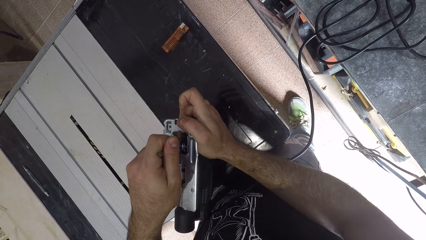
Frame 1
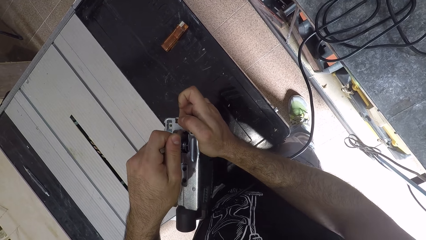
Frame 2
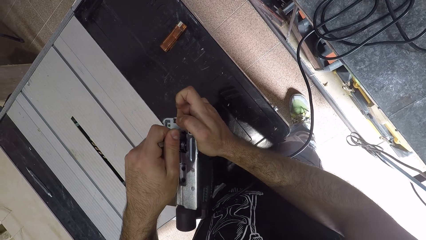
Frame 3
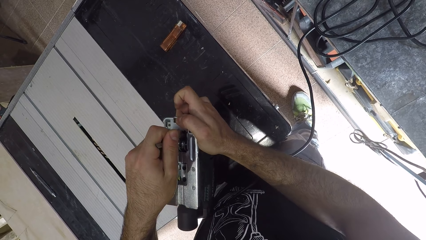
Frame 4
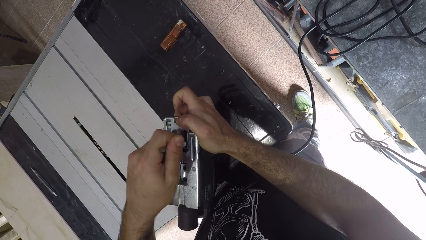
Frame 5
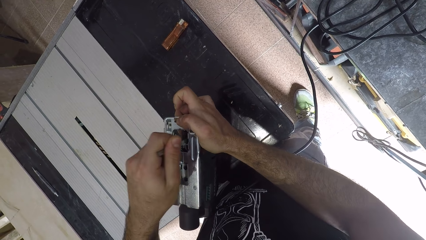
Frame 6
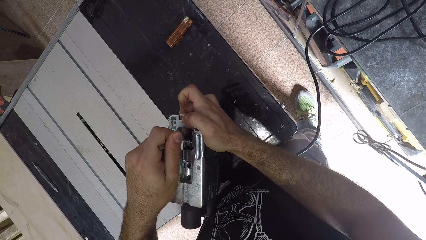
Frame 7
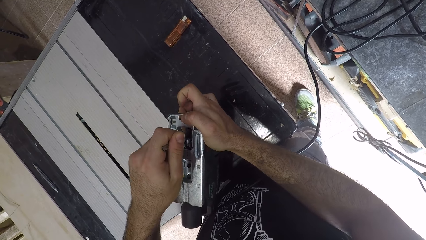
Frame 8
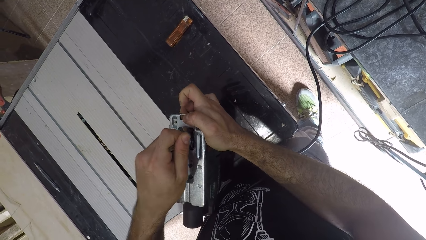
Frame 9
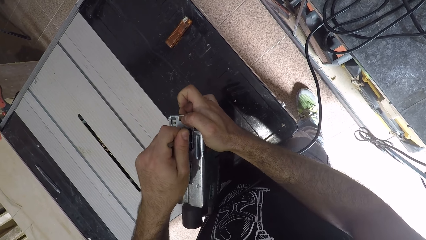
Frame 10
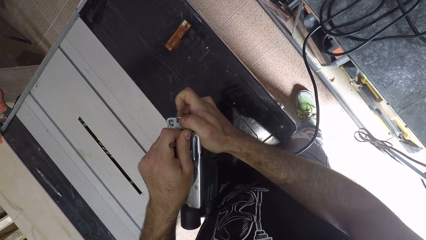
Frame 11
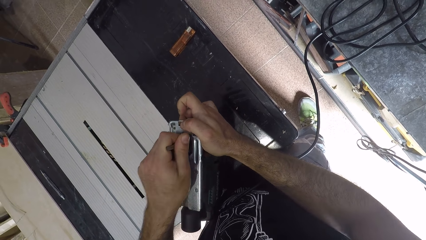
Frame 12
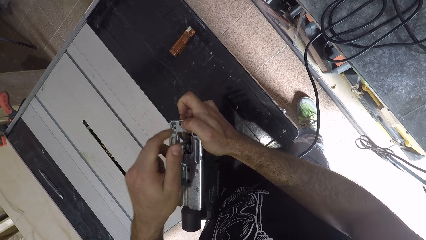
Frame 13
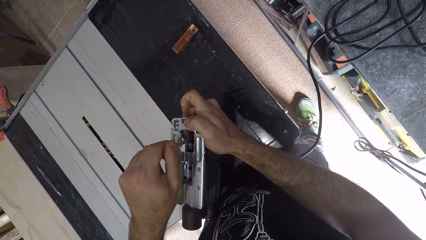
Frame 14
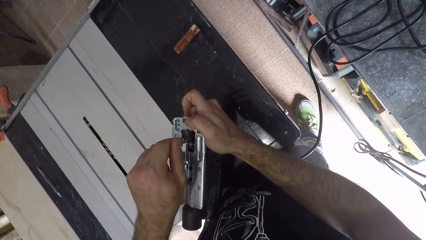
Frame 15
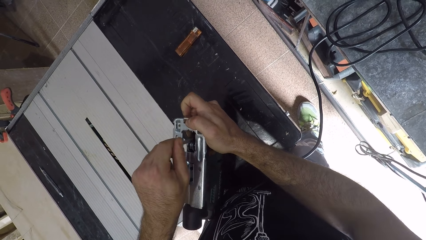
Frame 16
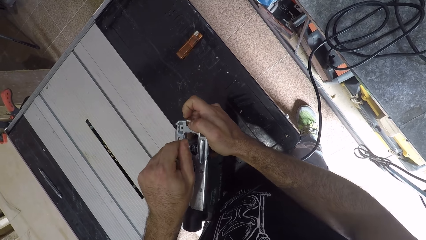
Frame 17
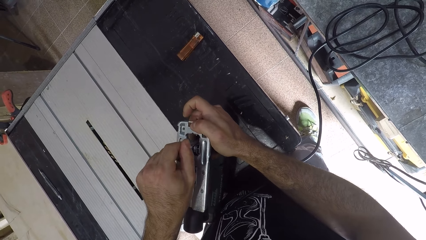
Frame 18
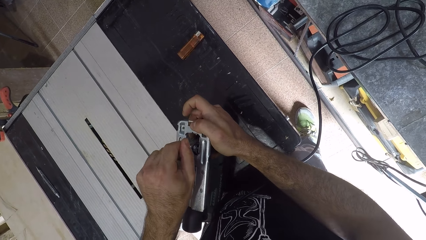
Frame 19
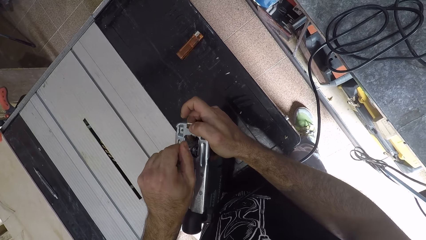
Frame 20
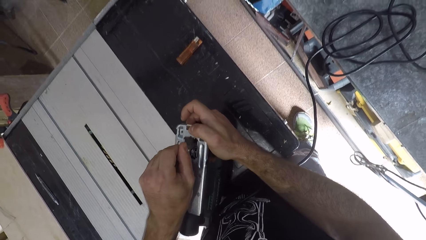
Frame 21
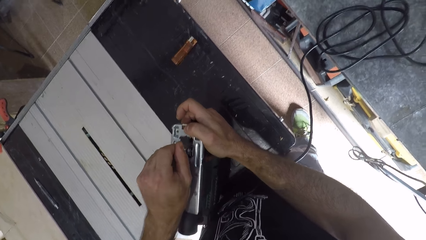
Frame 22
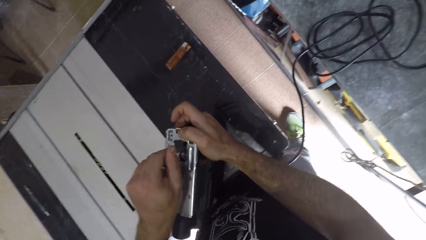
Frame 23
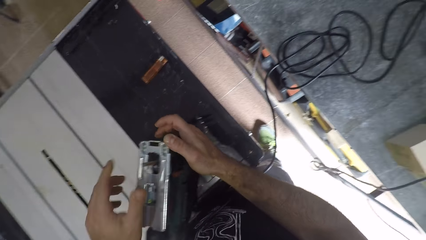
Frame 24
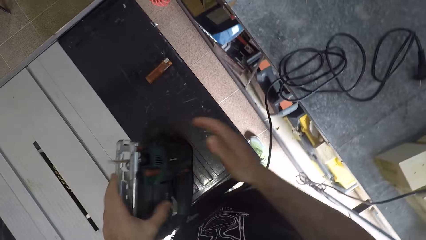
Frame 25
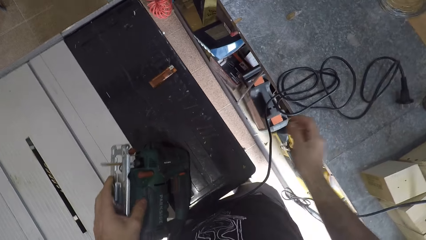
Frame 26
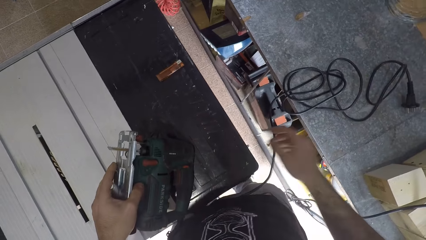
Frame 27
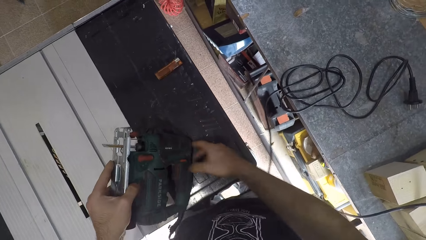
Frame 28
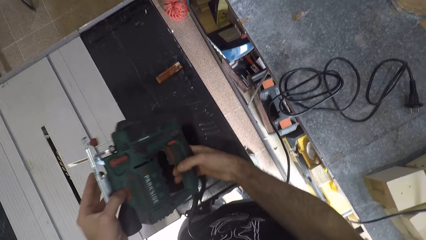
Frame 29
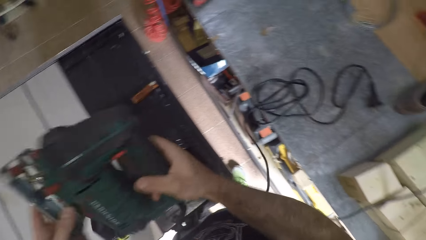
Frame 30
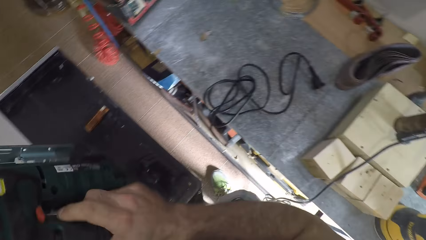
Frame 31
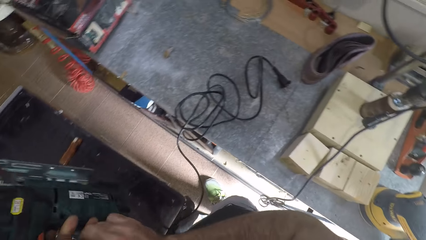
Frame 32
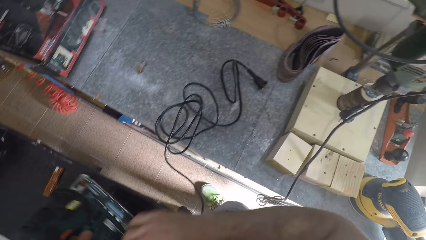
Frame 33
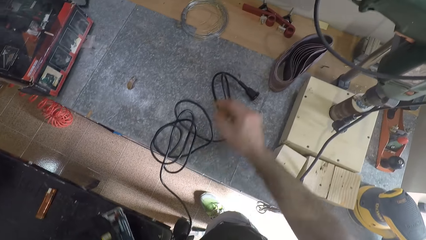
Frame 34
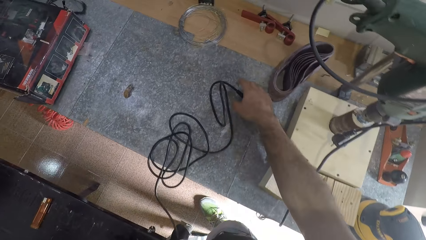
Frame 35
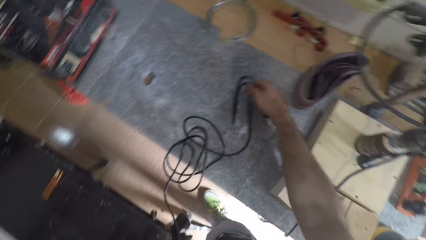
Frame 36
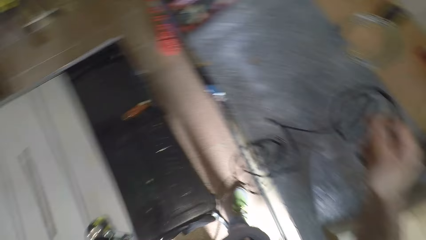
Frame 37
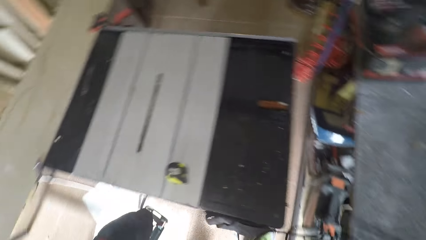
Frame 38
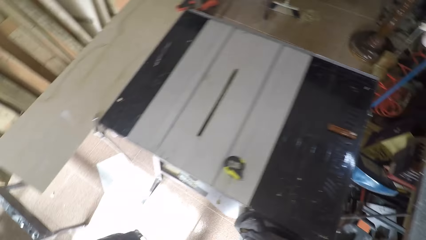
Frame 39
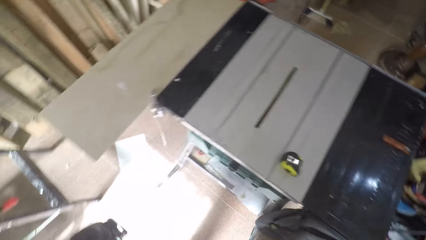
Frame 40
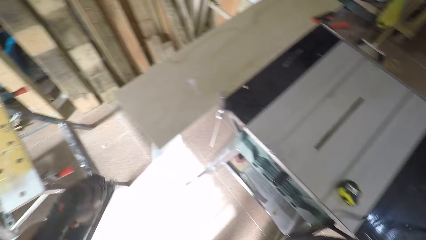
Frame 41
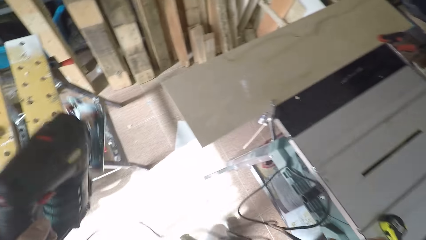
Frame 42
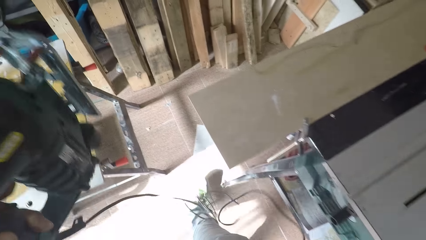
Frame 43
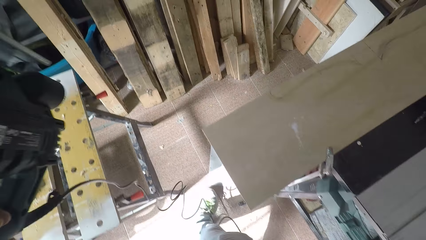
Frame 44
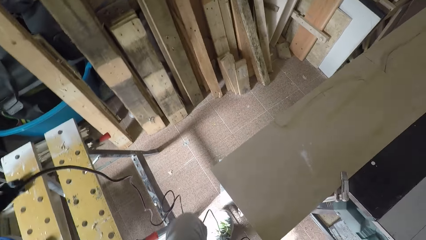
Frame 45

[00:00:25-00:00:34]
The camera wearer passes the machine to his left hand. He takes the speed jigsaw. He holds the machine with his hands. He holds the machine in his left hand. He picks up the wire with his right hand. He walks around the workshop.

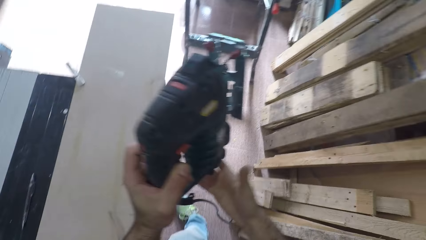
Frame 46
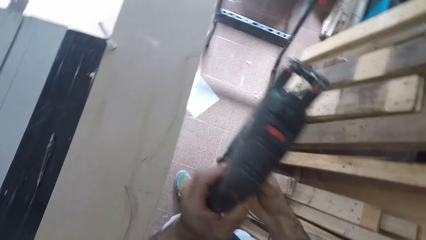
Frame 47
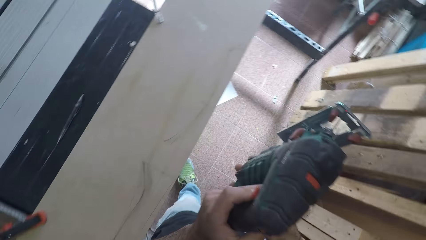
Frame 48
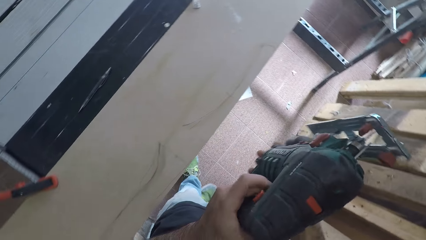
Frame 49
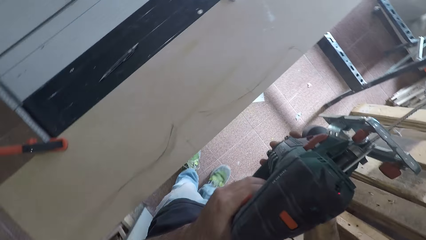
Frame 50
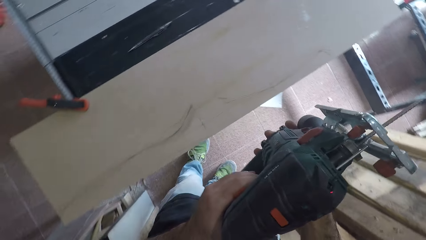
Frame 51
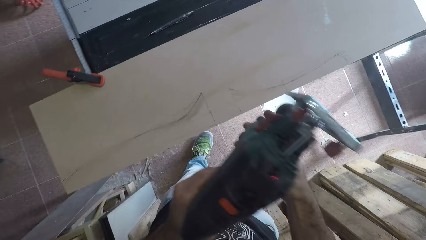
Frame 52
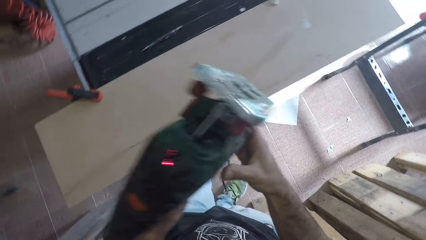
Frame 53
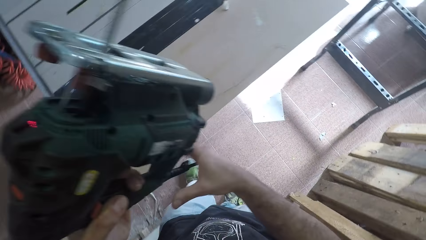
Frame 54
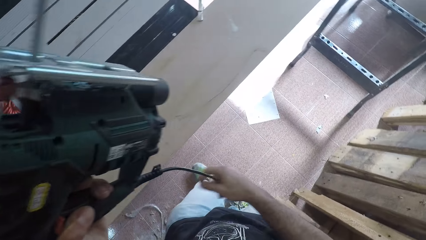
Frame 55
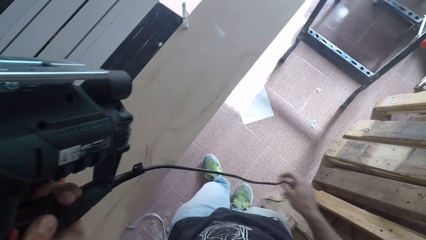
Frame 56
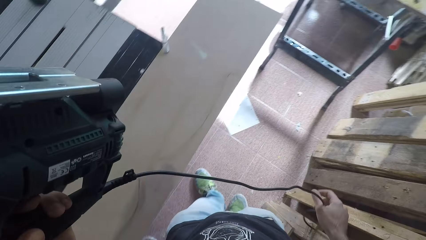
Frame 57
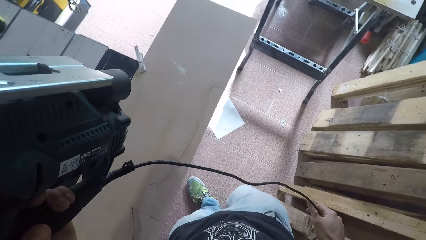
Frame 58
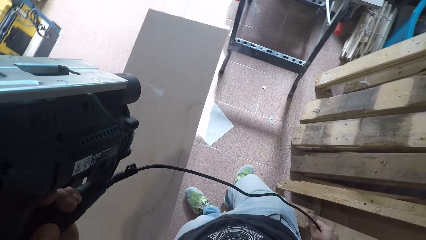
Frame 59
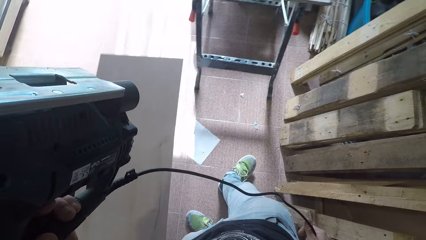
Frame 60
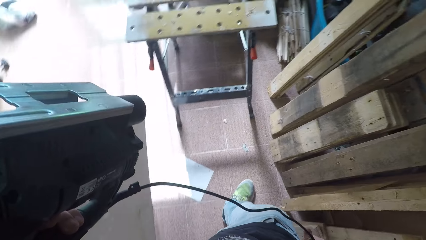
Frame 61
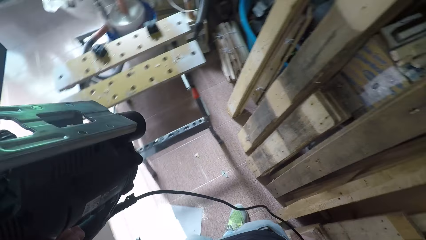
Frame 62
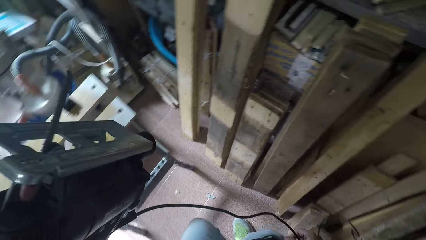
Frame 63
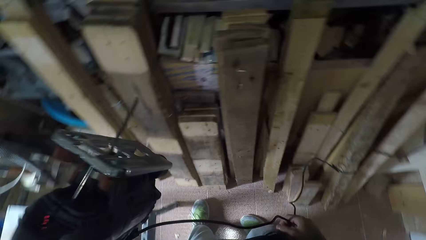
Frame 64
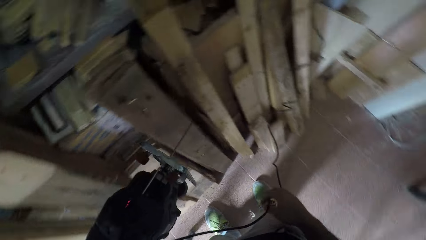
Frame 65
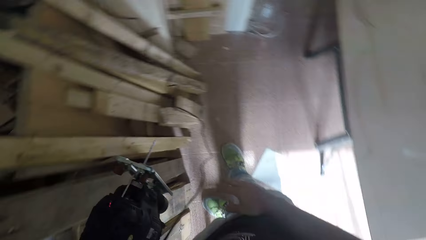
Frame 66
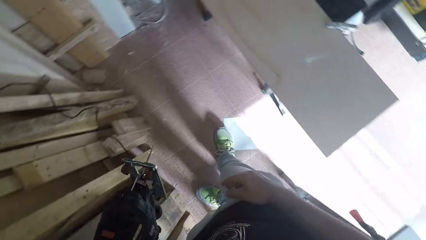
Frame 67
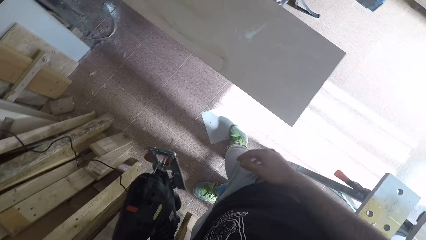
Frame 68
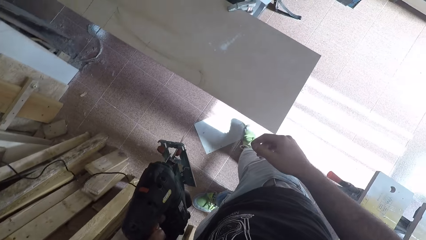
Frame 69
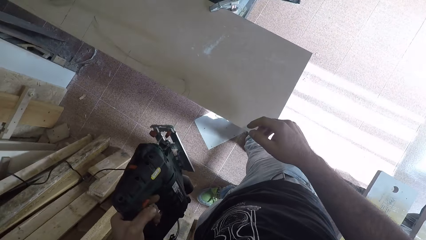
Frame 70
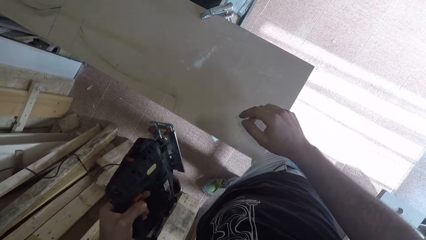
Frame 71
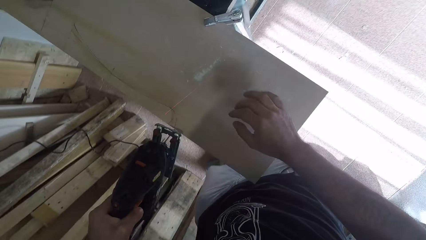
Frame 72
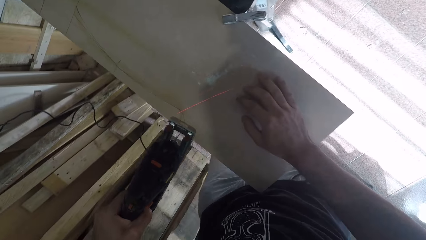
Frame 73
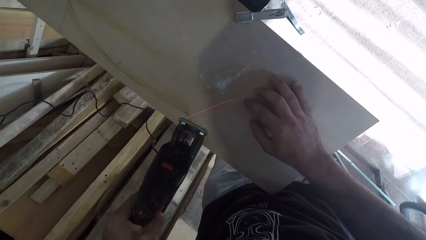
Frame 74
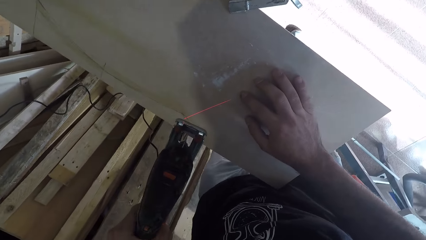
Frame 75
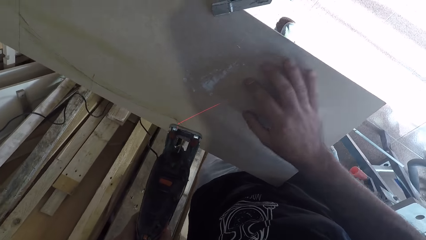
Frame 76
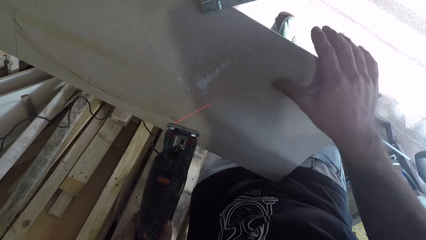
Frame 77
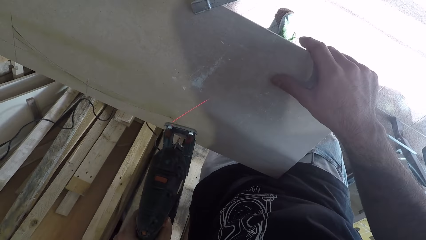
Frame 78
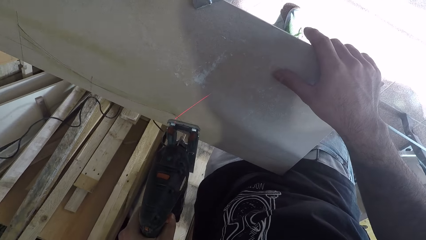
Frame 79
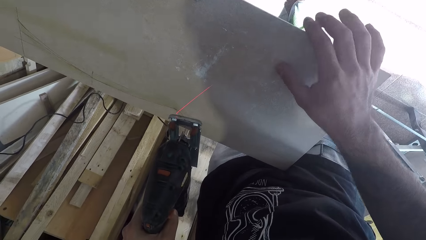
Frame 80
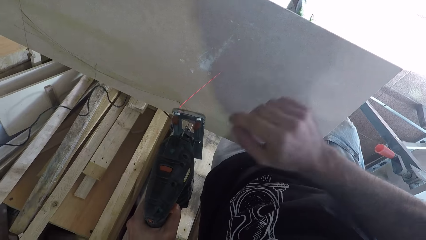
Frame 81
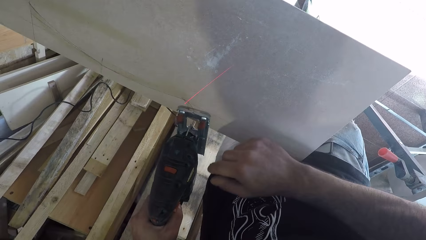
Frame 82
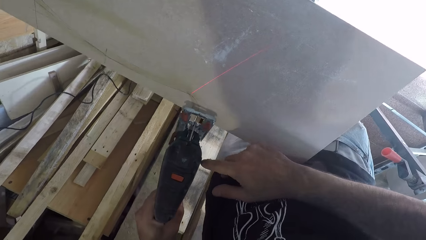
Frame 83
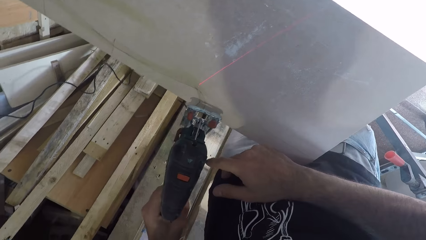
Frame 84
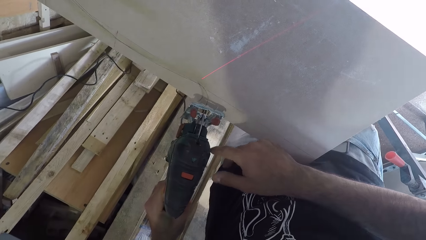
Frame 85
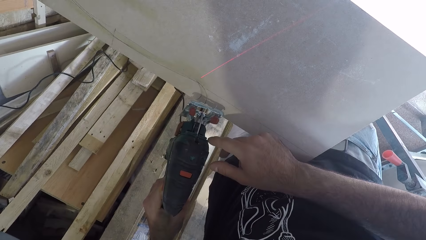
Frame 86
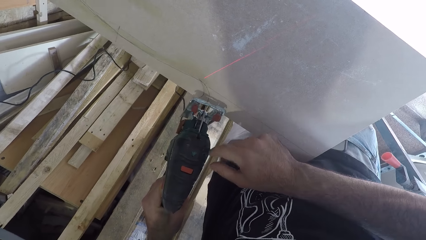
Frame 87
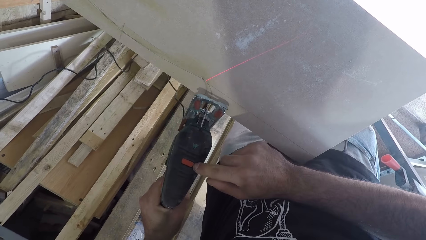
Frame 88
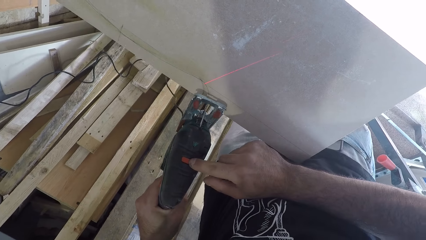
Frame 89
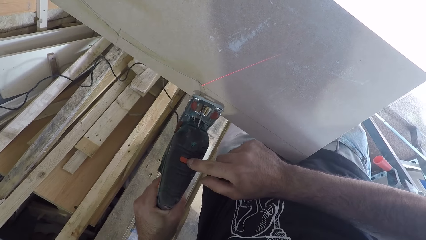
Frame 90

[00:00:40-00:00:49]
The camera wearer looks at the speed jigsaw. He holds the saw machine with his hands. He passes the saw machine to his left hand. He holds the wire of the saw machine with his right hand. He puts his right hand on the wood. He puts the saw machine on the wood.
